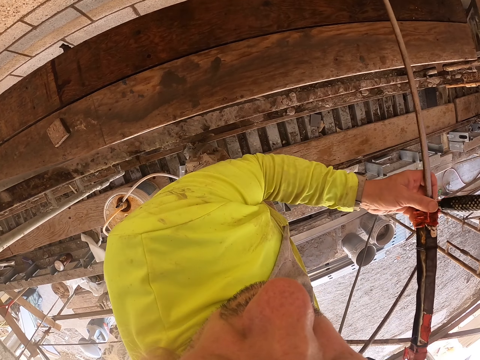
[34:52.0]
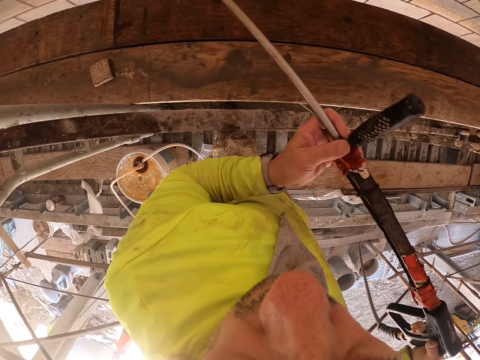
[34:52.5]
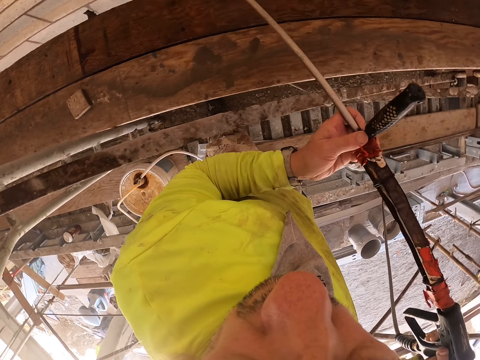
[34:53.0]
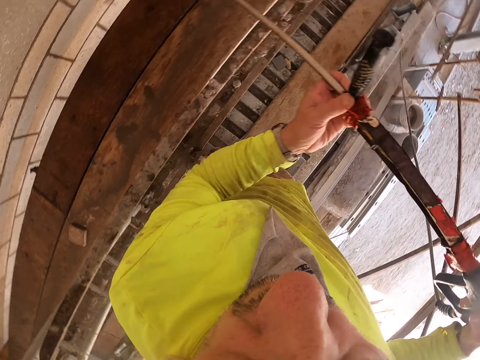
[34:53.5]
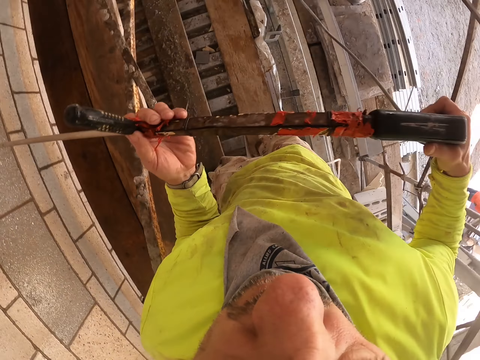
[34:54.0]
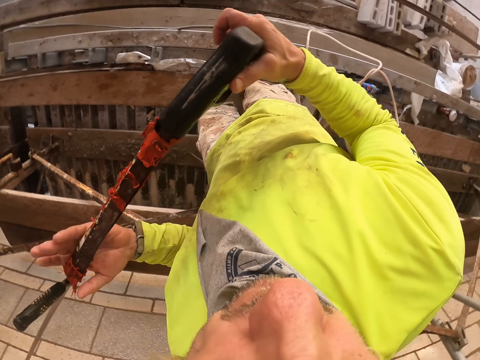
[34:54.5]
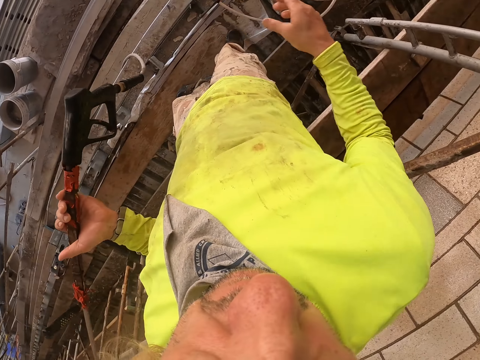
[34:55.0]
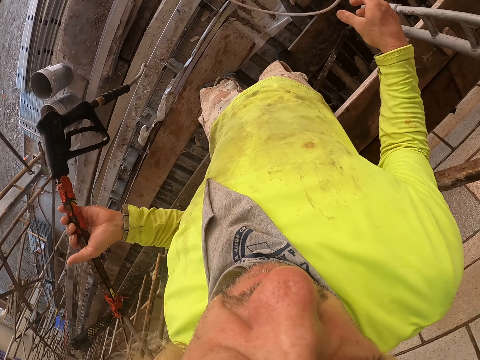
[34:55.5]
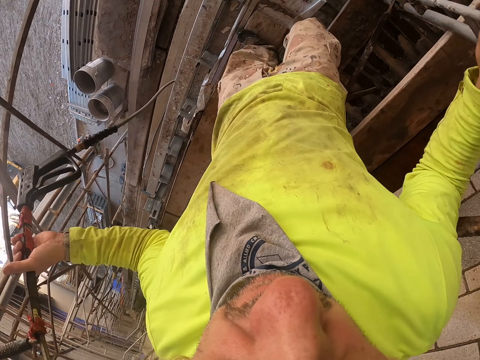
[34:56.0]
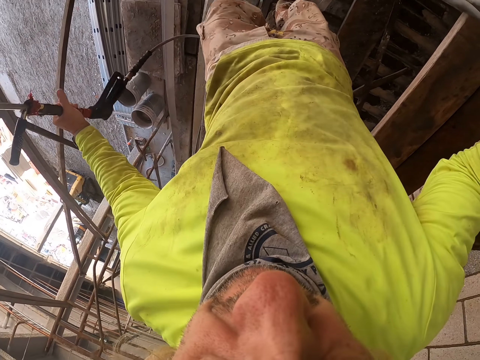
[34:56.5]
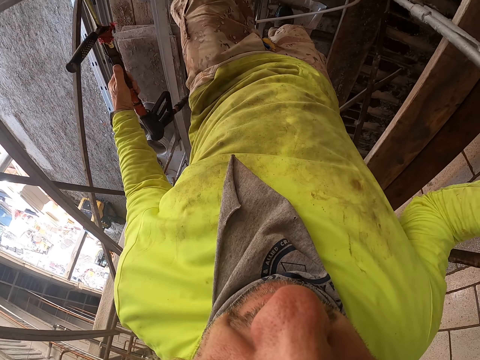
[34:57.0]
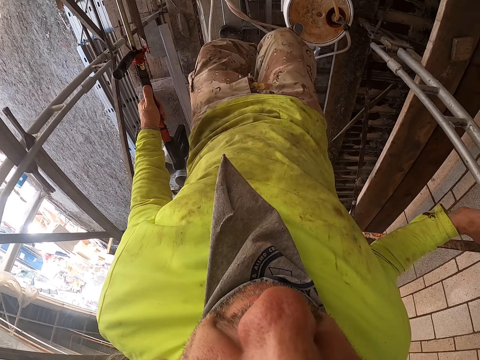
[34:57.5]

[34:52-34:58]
The camera wearer sprays on the wall. They stop spraying the wall. They walk around.
